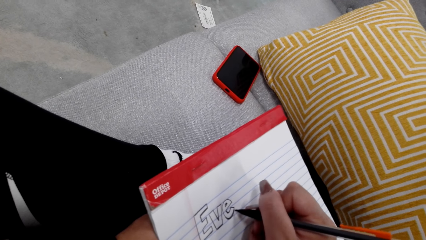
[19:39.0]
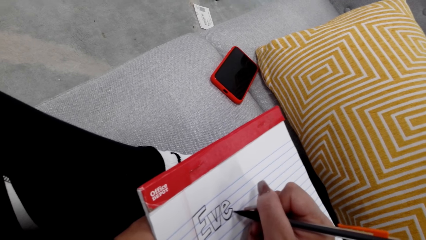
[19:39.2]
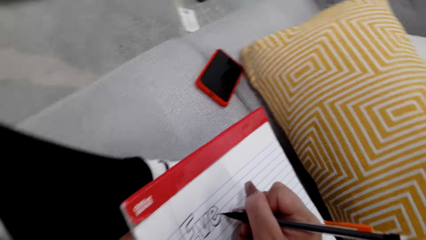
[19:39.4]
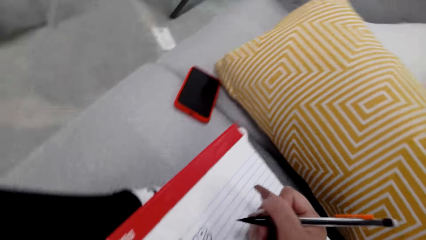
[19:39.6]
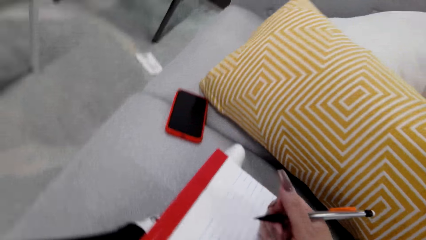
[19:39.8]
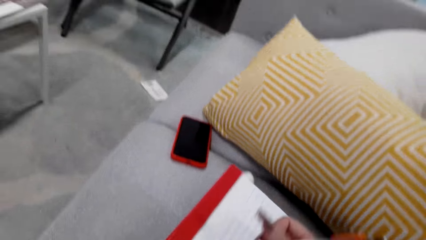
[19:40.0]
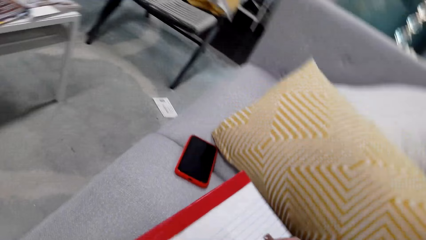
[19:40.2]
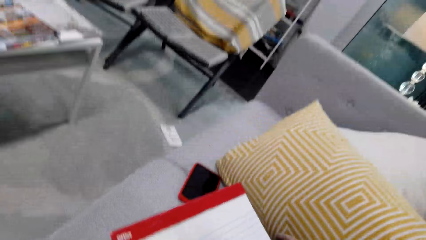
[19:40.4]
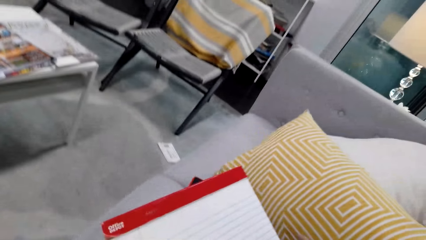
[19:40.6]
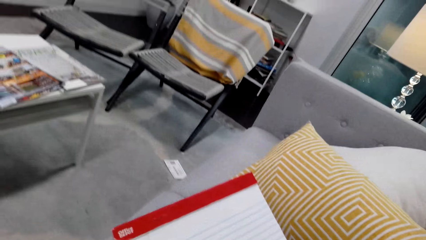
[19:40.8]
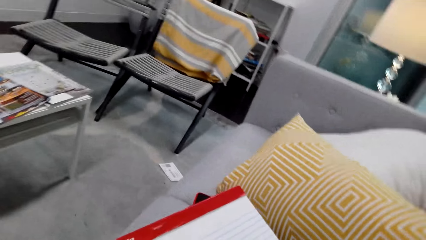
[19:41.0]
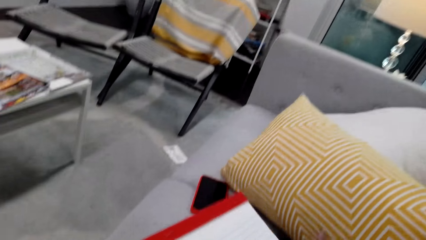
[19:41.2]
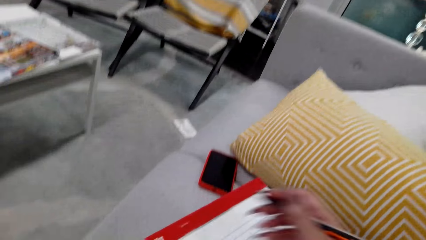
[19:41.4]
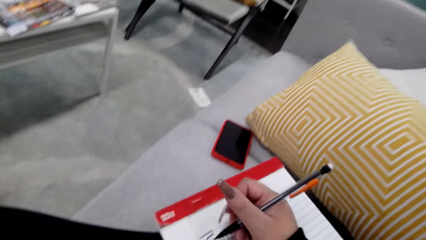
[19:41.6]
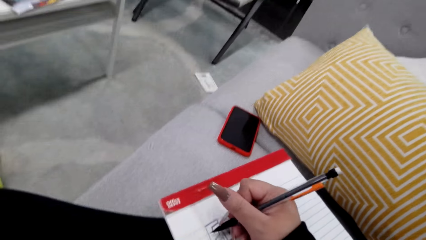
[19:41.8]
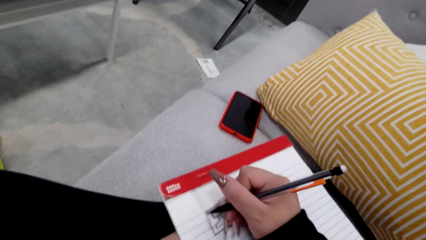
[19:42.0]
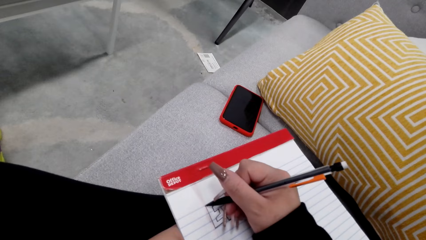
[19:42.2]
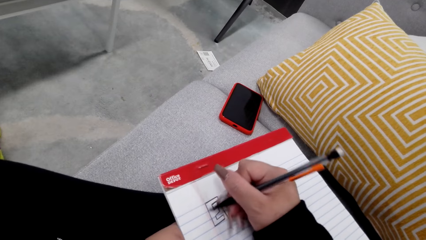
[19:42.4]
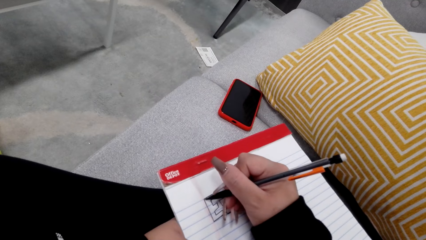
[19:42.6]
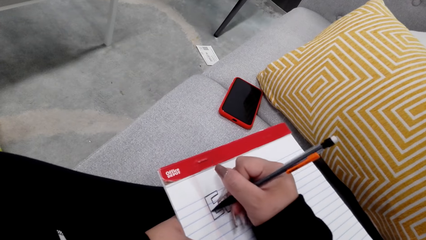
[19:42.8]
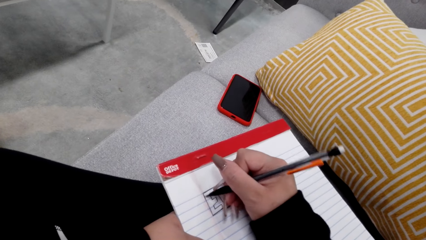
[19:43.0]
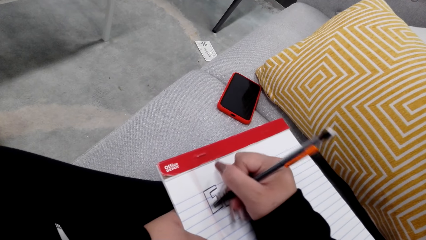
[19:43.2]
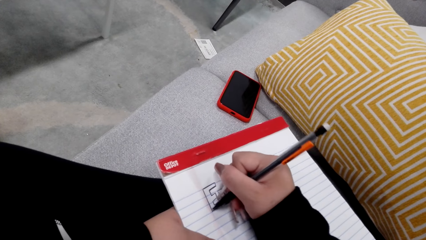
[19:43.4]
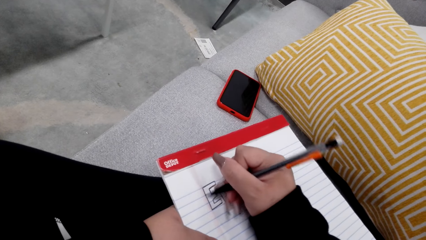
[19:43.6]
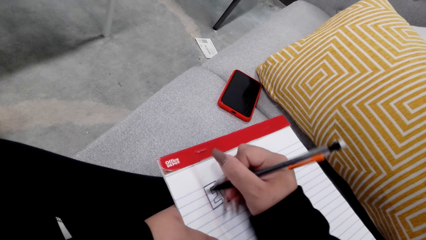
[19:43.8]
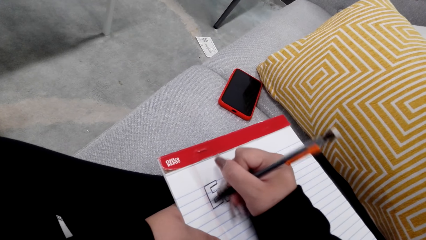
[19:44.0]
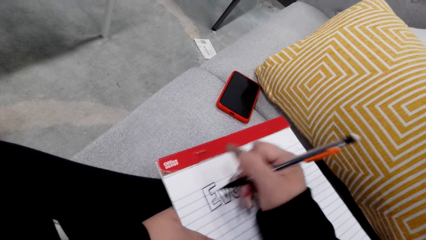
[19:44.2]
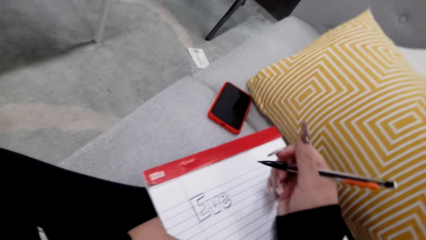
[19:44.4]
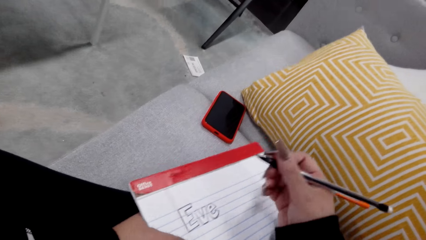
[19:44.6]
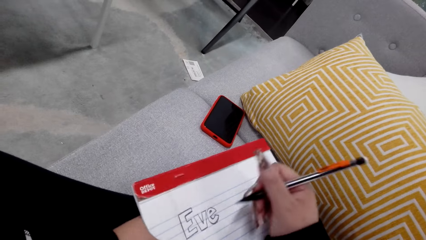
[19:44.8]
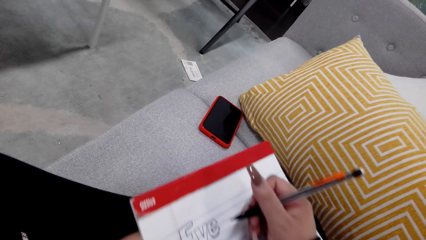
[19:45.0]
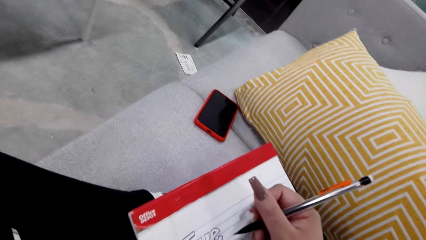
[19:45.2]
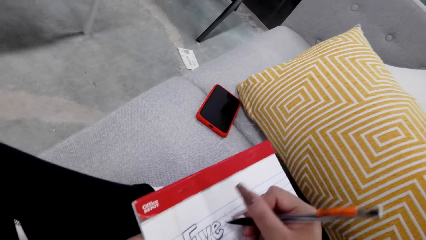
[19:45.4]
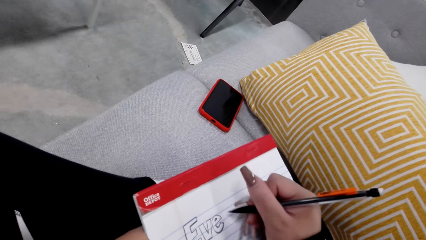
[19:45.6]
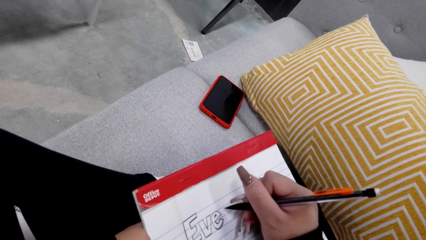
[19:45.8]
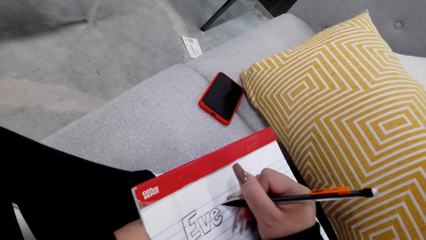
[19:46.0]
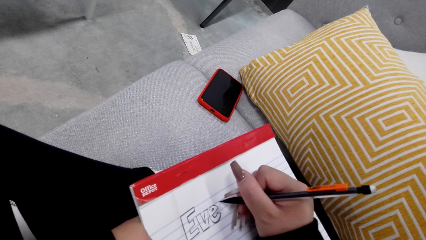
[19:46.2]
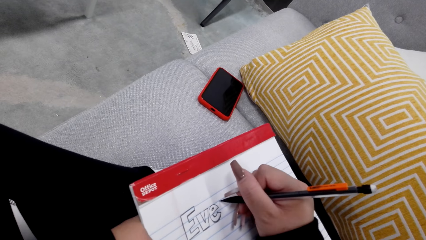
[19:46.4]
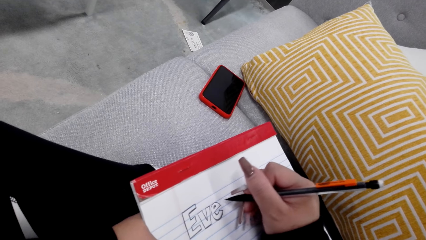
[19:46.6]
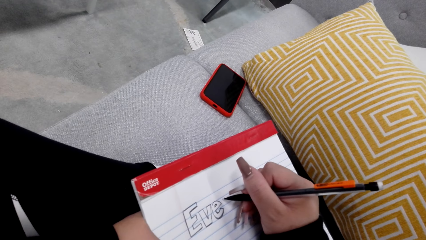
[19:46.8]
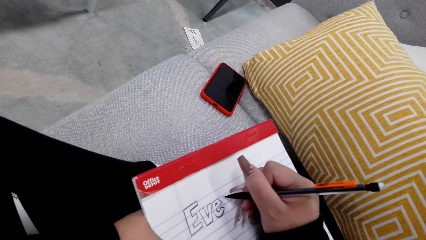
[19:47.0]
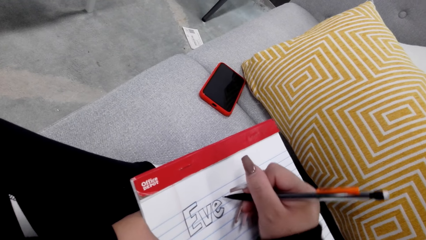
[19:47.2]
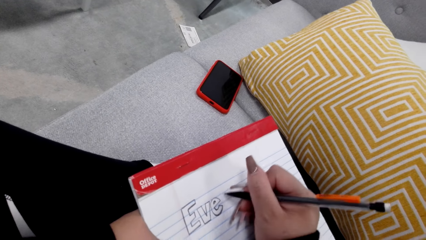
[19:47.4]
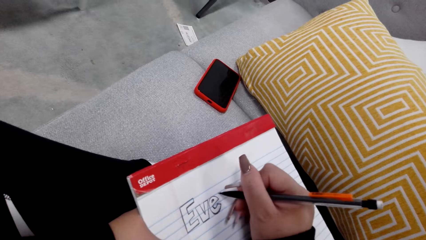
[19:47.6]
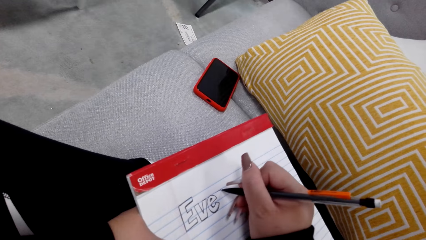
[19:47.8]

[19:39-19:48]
The camera wearer holds the book. They write on the book.

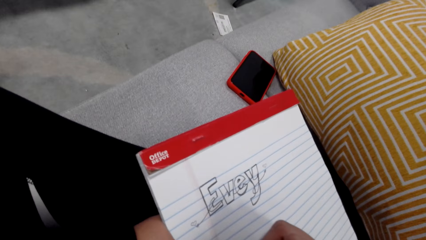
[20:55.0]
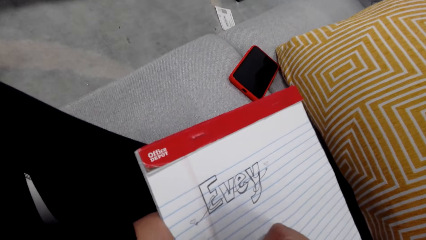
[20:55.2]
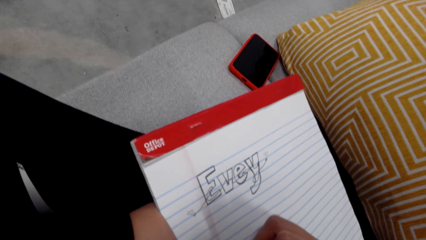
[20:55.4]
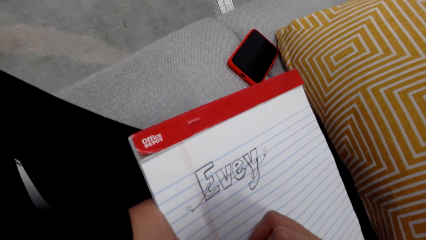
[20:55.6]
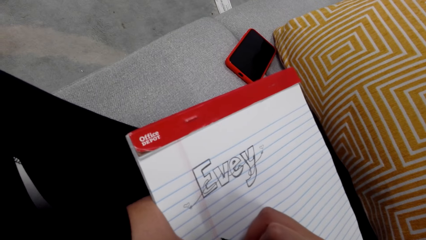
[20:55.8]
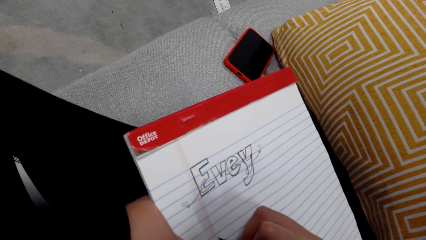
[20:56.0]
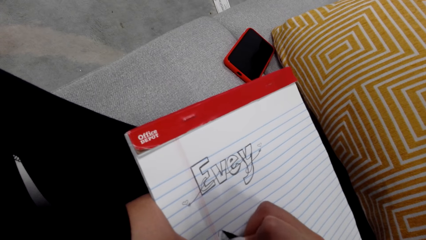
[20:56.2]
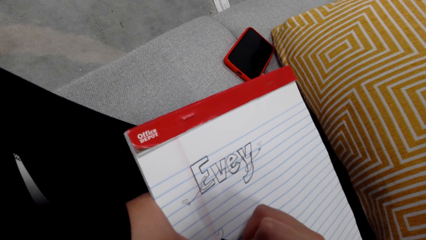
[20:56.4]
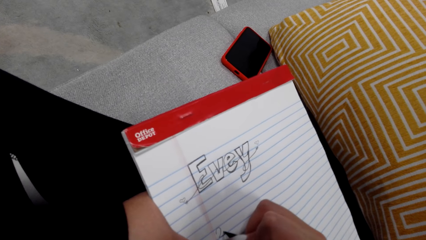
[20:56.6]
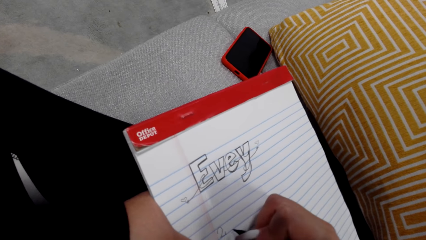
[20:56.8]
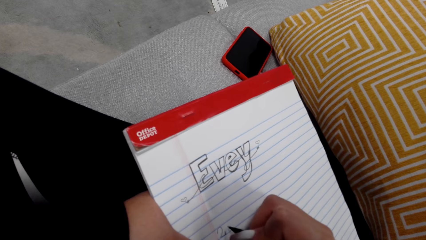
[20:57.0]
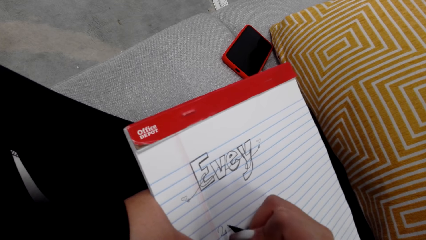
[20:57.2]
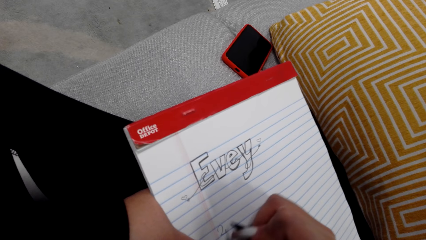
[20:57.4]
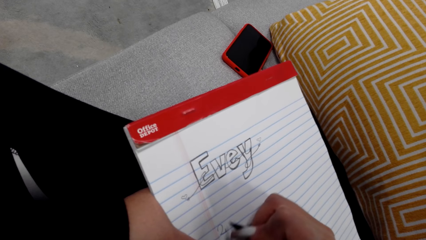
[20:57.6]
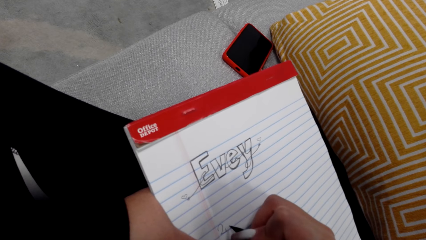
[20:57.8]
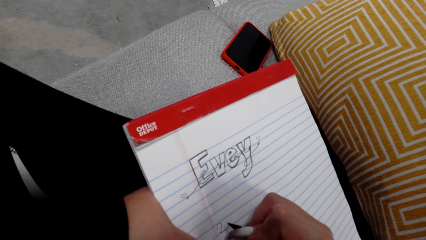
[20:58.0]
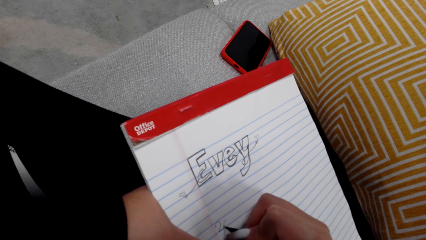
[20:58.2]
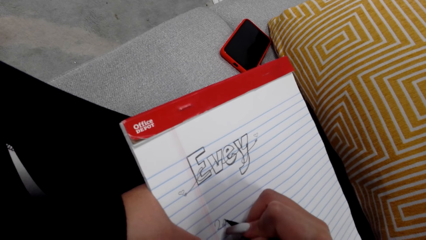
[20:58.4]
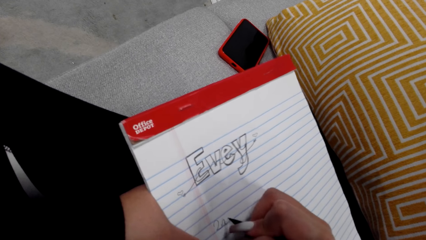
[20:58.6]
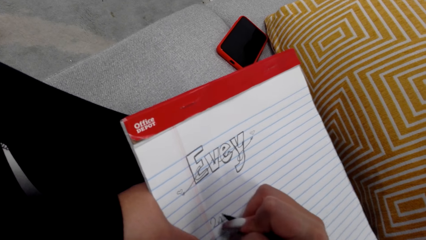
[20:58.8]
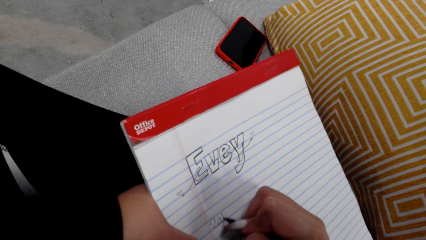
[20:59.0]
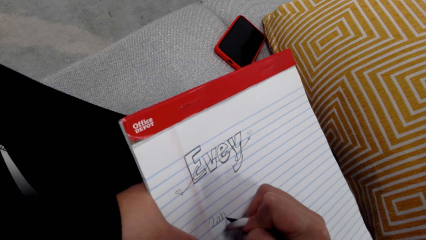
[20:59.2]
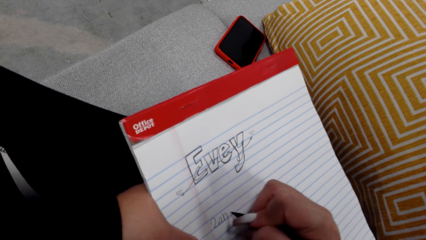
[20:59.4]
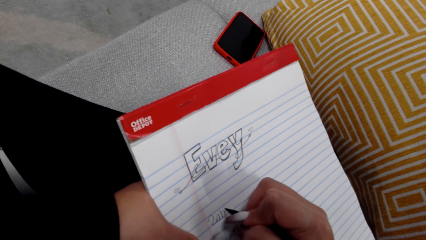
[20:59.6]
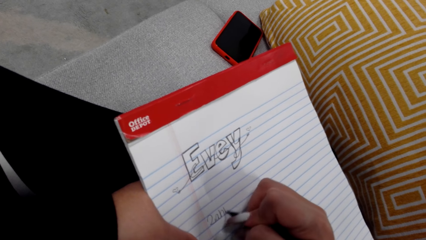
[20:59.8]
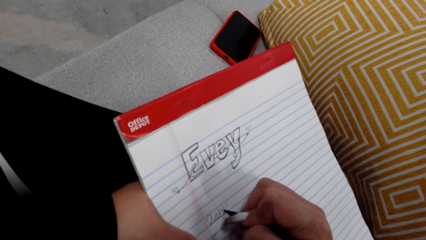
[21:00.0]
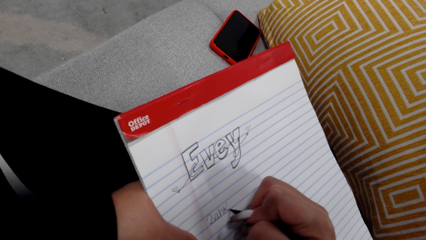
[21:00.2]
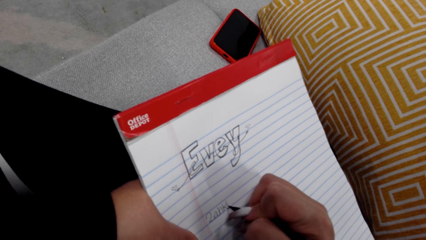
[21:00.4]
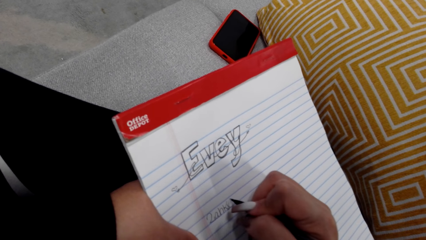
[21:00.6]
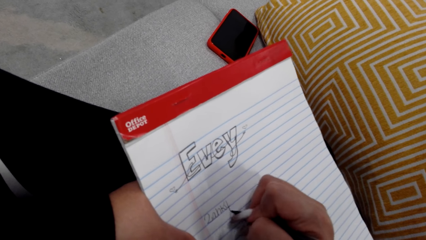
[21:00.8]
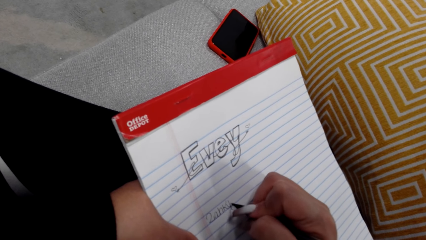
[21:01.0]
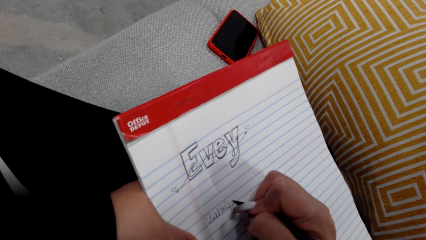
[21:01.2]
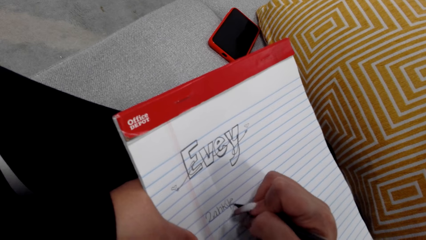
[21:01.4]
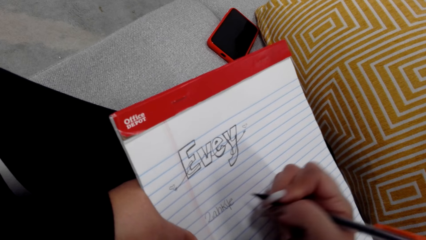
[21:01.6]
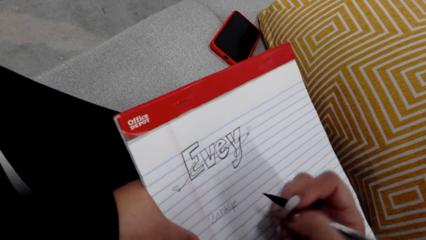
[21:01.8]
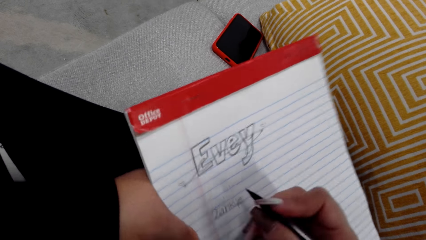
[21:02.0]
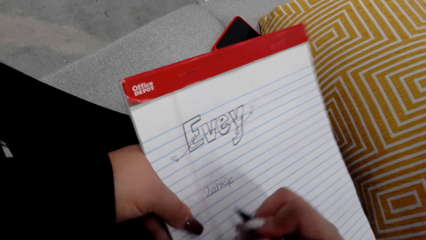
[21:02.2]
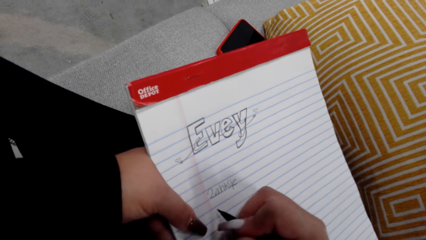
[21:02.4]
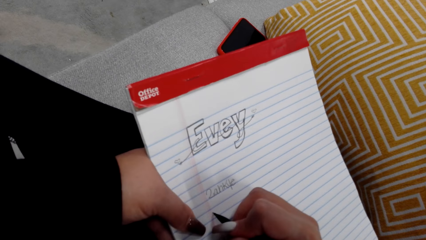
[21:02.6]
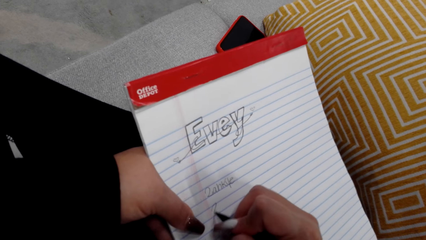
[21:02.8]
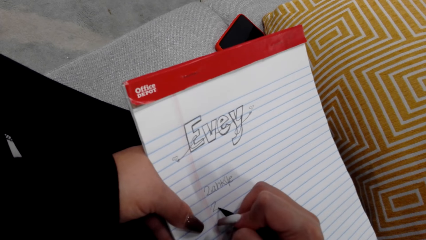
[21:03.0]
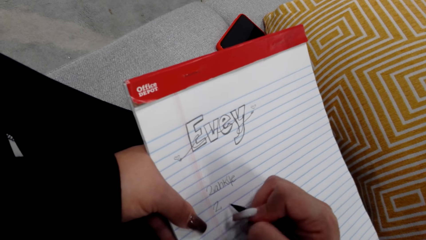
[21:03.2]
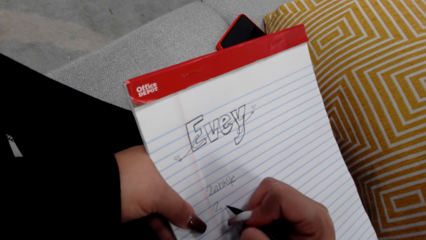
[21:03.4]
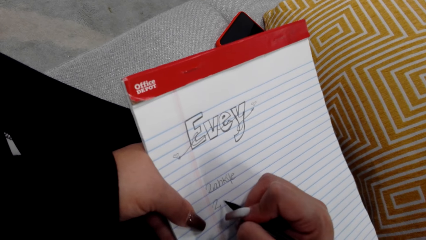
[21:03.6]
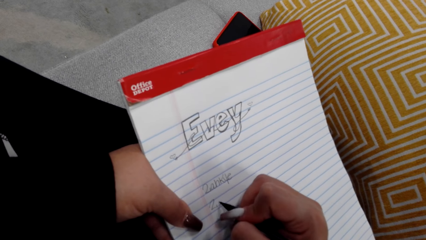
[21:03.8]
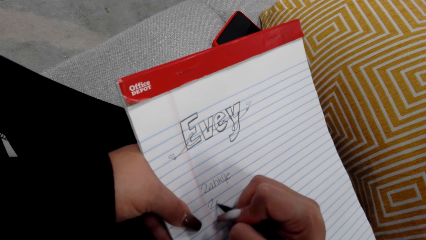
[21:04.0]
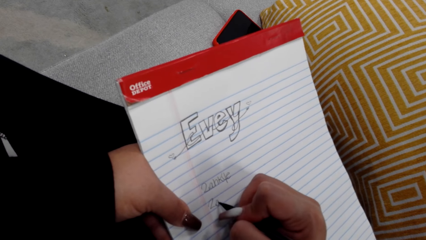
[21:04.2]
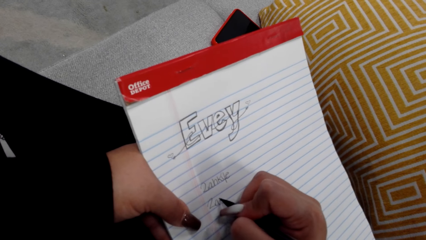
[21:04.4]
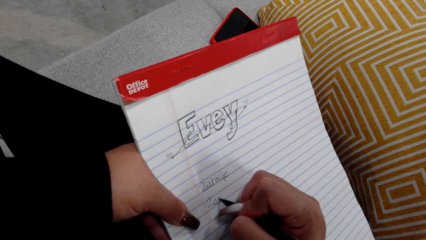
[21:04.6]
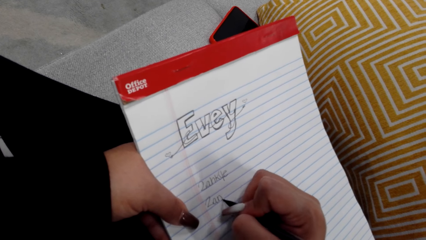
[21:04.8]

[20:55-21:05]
The camera wearer writes on the book.
